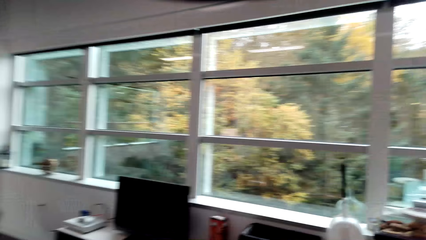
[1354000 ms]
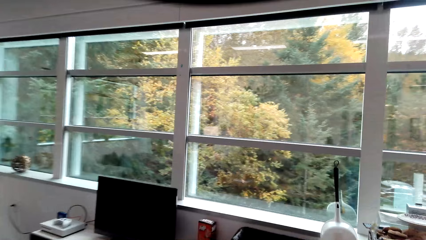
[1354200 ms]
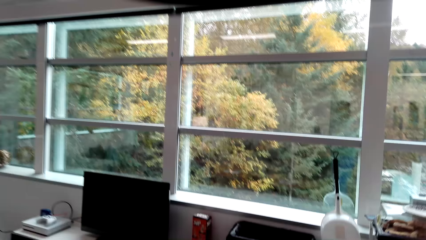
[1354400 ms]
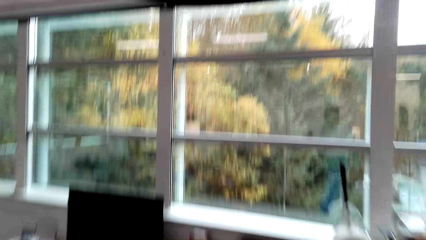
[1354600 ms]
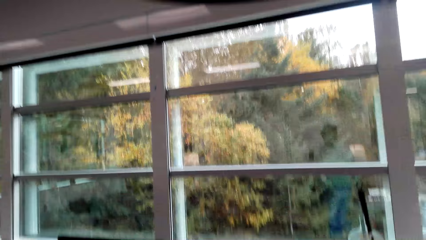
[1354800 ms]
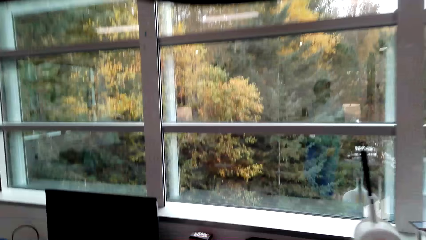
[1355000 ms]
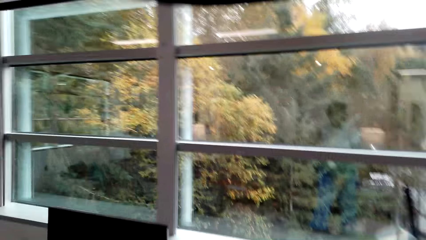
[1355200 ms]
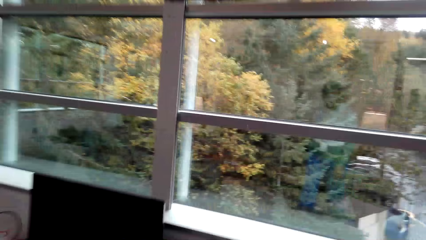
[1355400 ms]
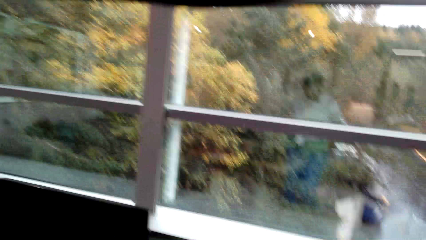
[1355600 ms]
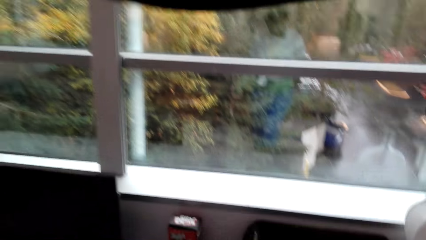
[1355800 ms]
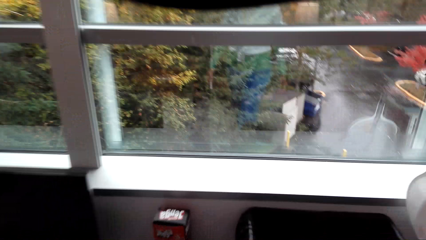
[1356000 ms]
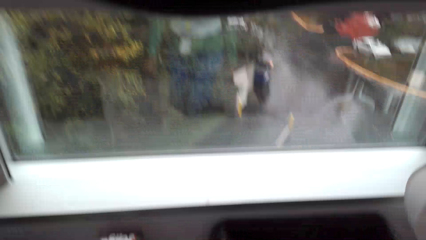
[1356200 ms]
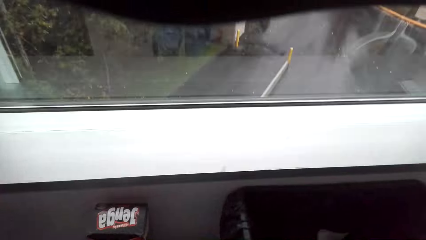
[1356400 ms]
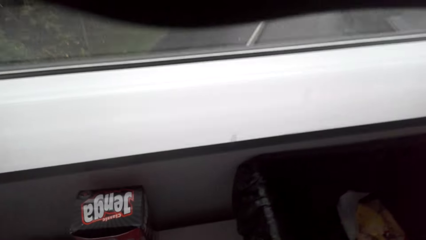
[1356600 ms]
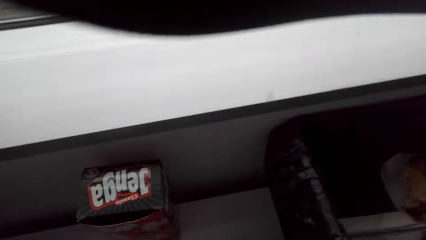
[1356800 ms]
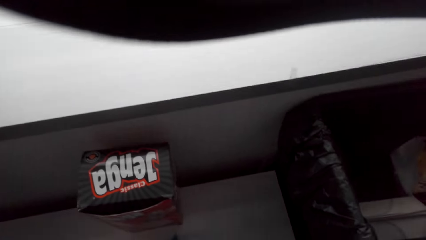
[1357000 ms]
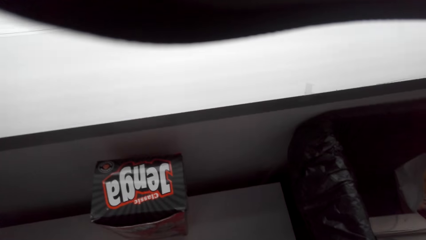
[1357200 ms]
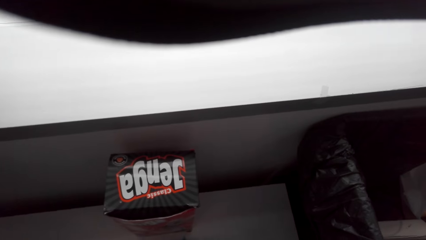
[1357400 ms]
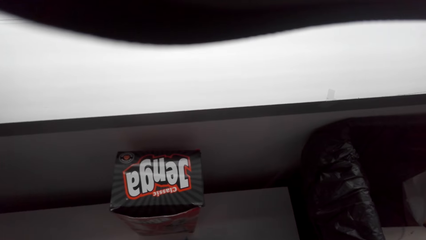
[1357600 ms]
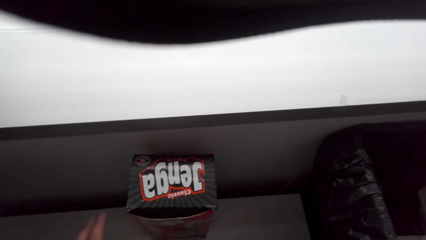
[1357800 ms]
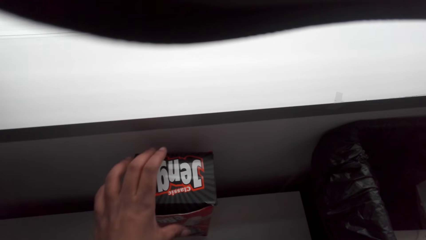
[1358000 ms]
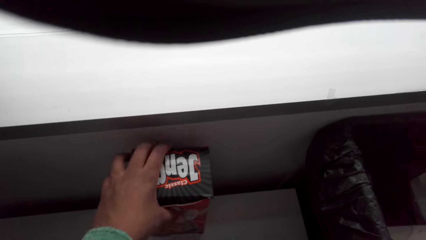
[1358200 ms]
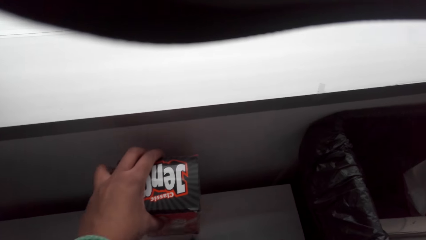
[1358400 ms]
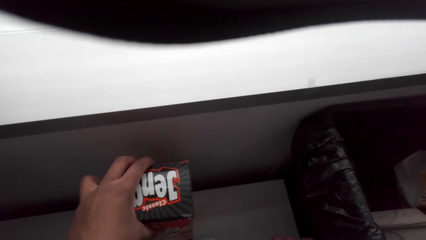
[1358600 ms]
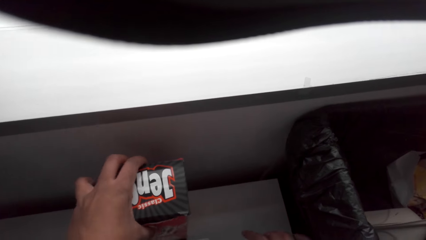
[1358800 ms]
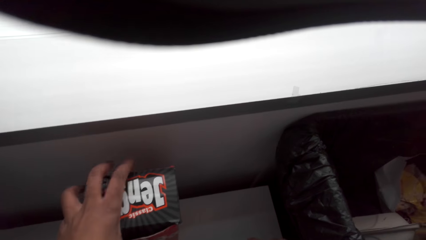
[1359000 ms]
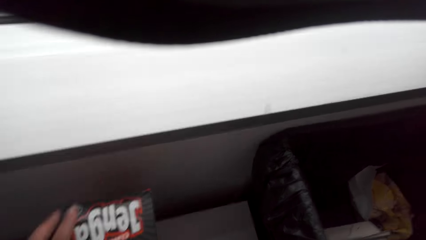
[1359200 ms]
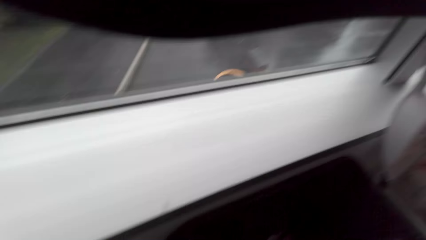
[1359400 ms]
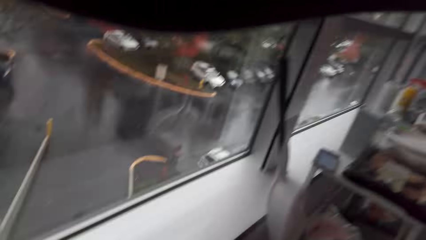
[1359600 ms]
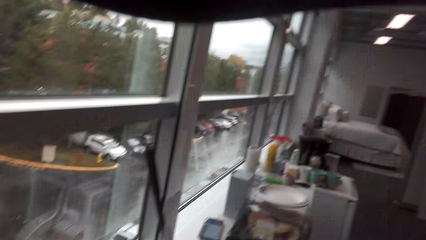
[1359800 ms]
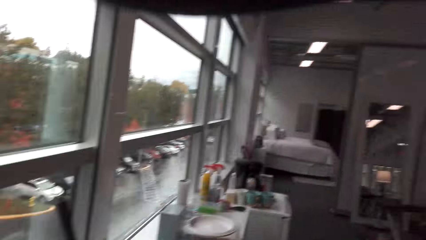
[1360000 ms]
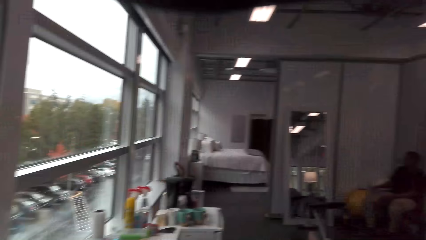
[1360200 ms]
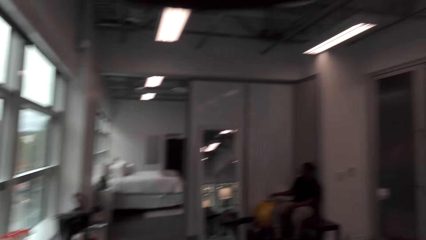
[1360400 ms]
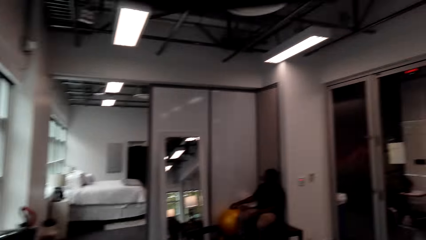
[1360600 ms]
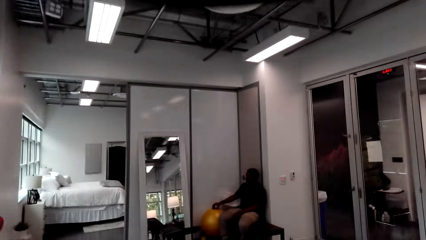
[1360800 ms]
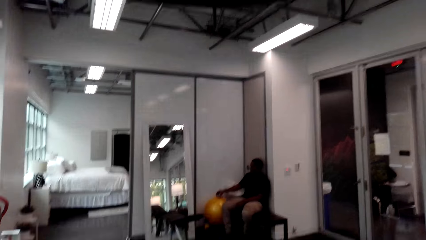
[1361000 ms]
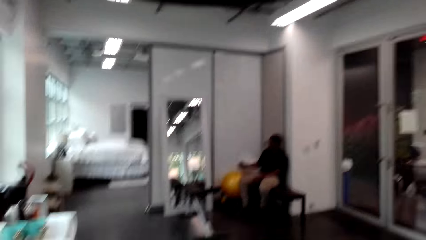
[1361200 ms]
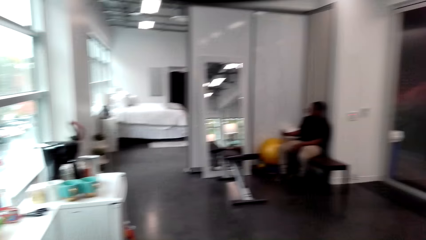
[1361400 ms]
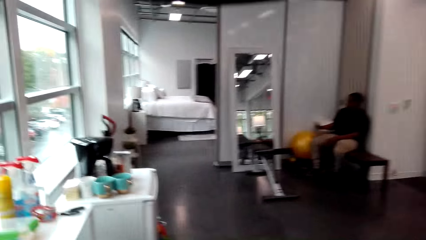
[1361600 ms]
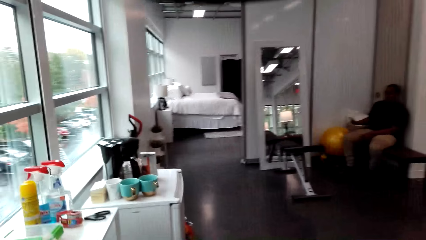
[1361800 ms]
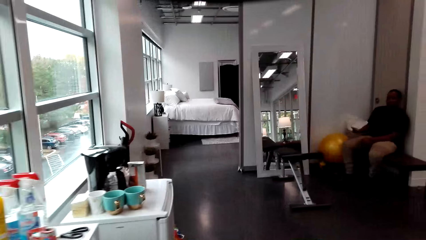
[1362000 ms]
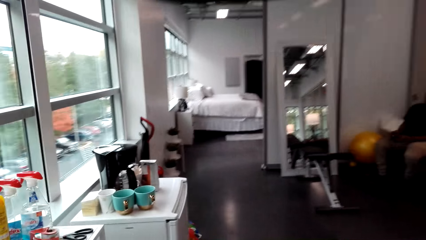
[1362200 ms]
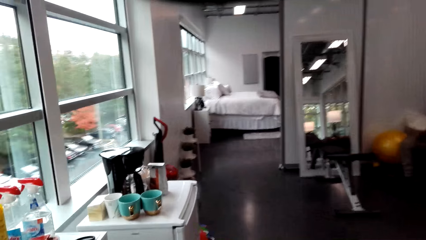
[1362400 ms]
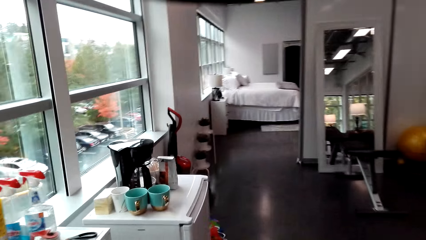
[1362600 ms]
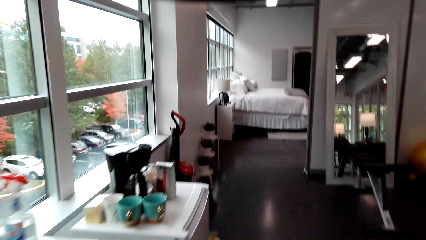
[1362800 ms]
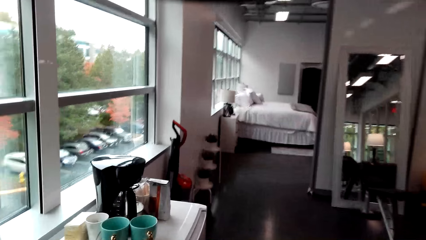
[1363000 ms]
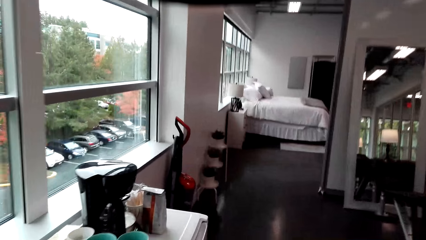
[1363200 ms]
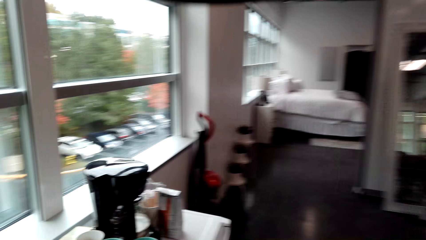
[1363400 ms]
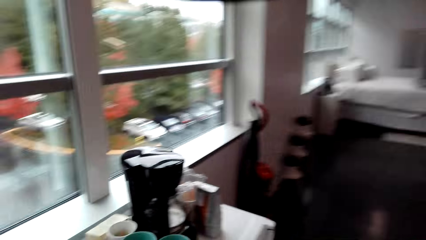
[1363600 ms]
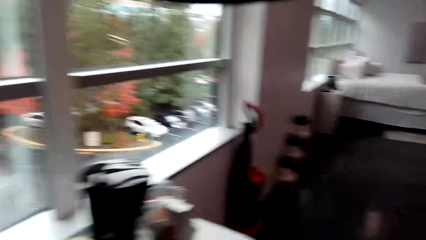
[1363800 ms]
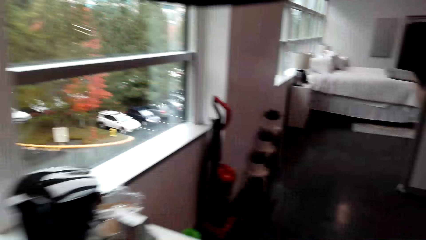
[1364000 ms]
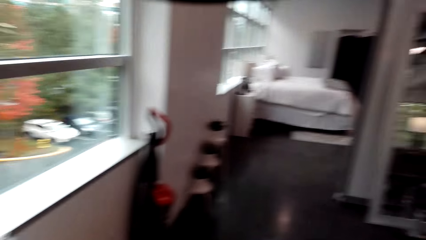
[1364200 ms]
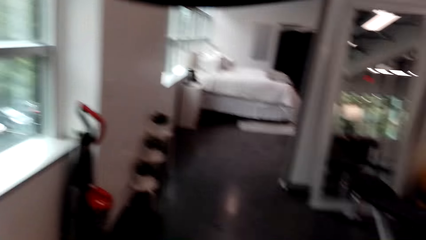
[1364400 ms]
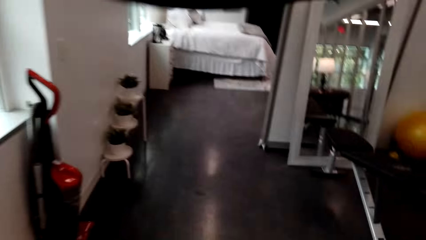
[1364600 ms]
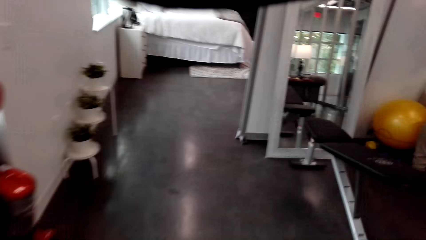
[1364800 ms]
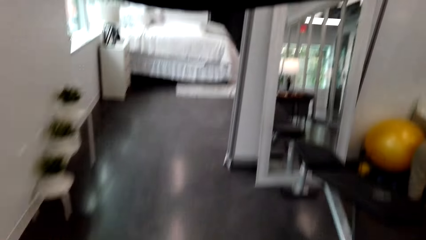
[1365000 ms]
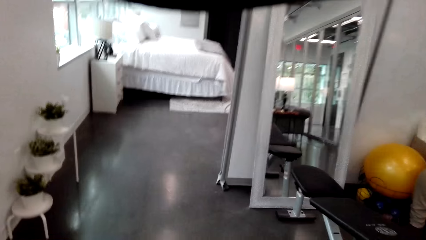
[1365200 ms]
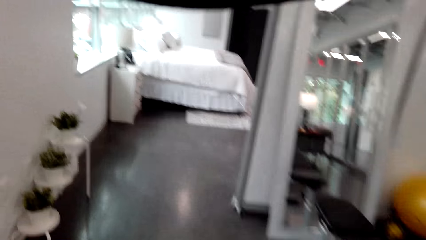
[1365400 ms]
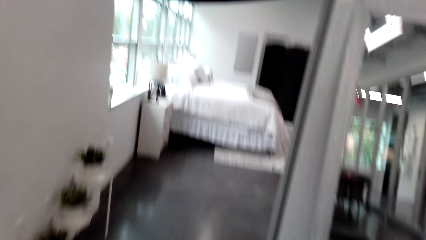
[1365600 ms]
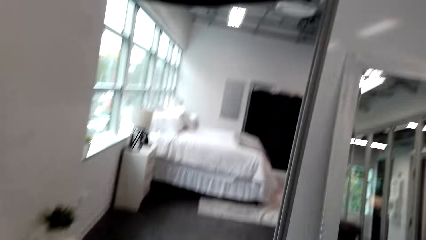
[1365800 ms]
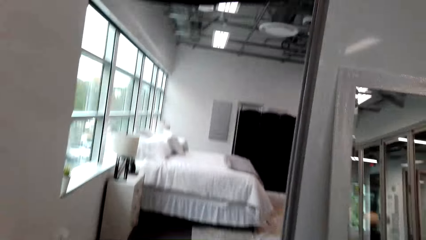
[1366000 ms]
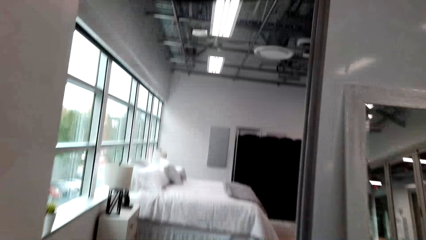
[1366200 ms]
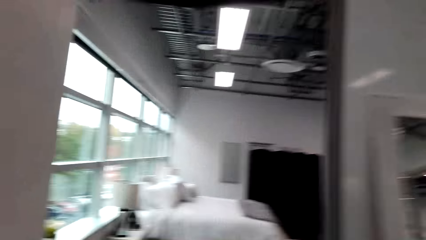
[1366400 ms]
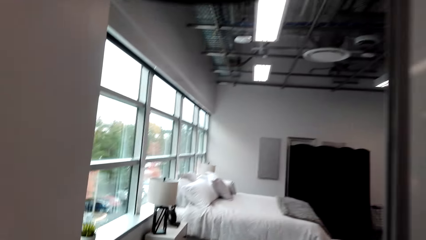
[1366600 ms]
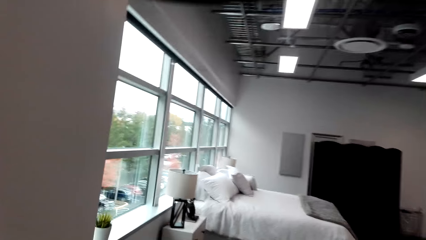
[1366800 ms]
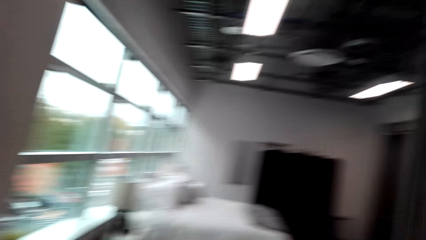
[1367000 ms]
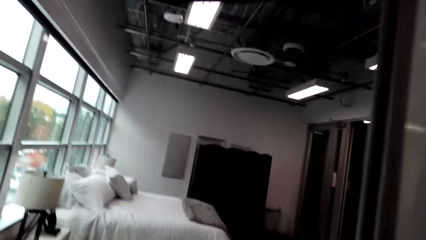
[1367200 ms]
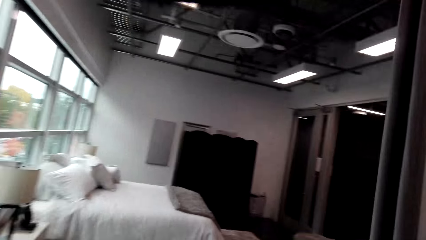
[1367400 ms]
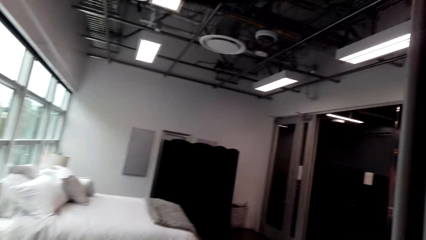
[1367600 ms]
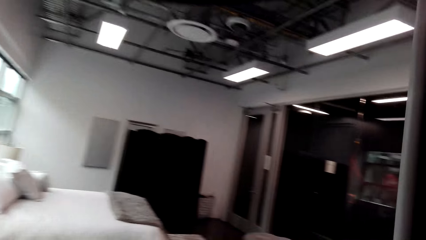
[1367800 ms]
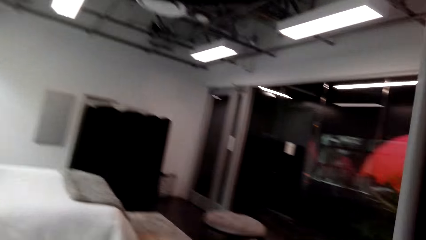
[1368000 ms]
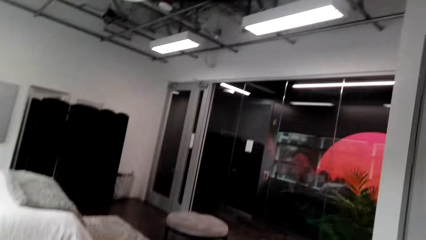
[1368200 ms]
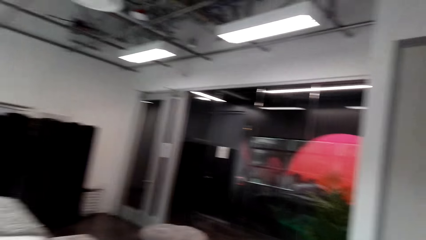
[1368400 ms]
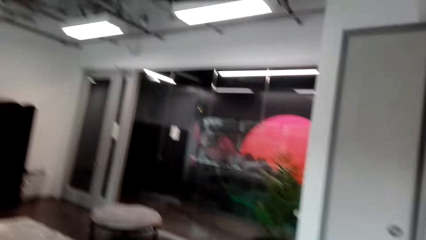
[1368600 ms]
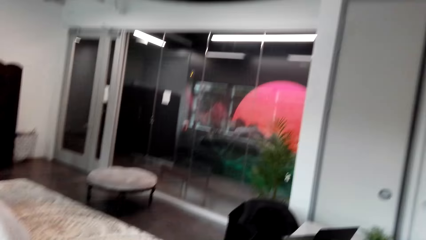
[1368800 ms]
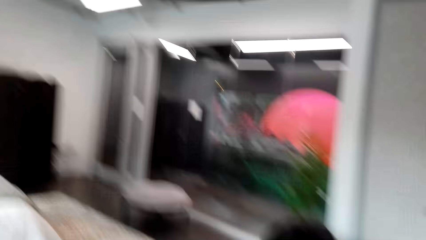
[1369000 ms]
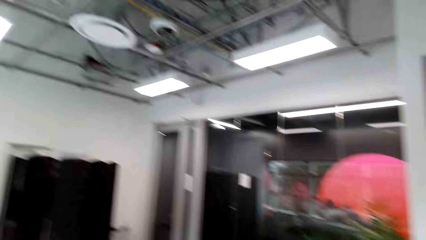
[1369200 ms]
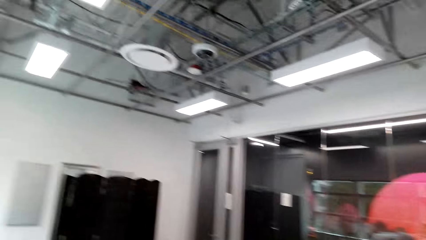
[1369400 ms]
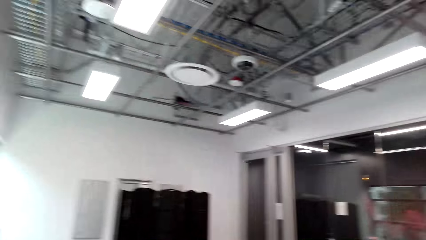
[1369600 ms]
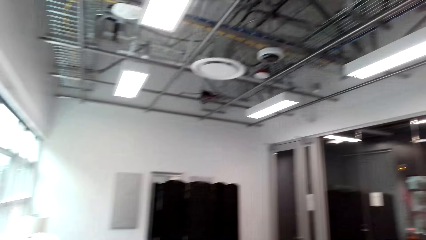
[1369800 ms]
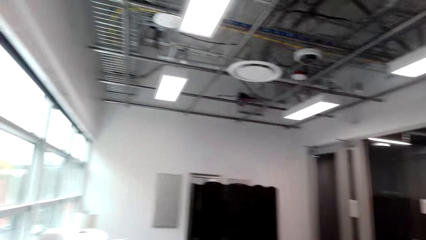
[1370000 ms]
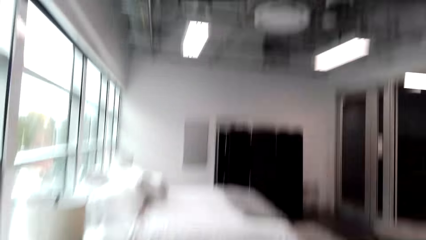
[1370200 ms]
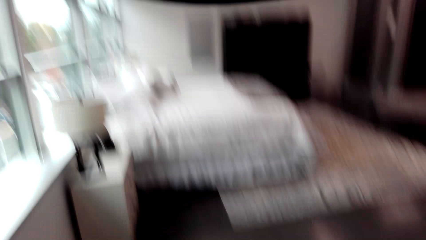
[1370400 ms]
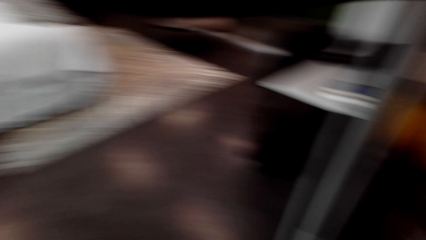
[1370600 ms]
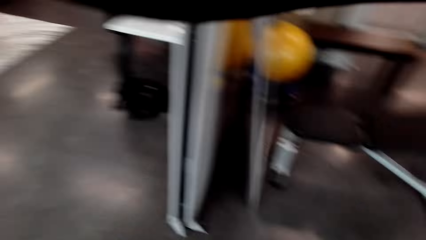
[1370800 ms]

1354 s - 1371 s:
The camera wearer arranges a packet of juice on a table. They look around. They walk towards the bedroom.
